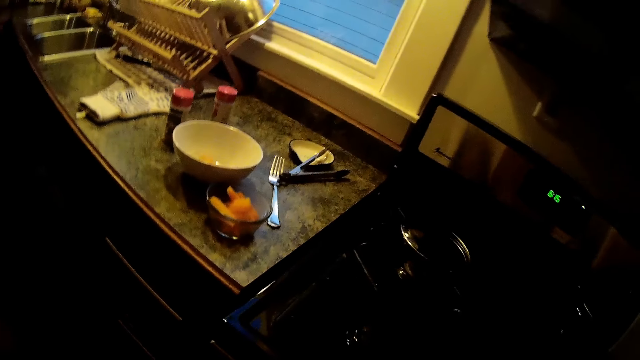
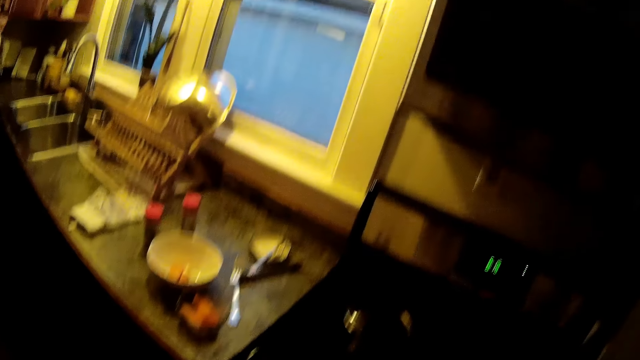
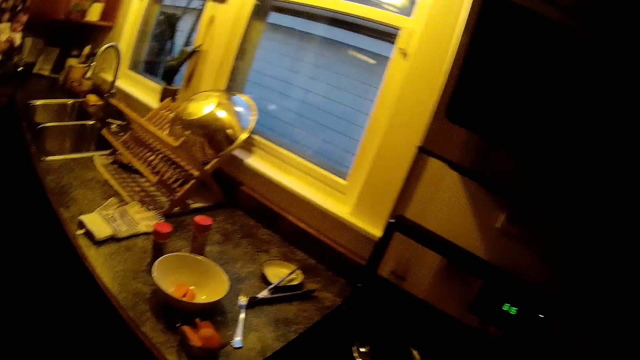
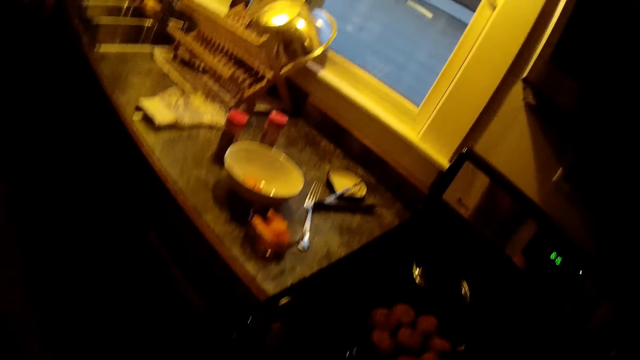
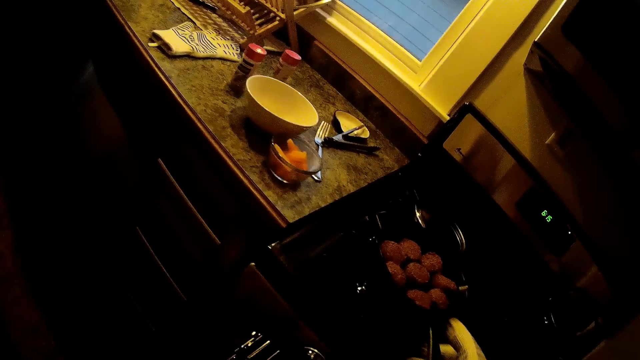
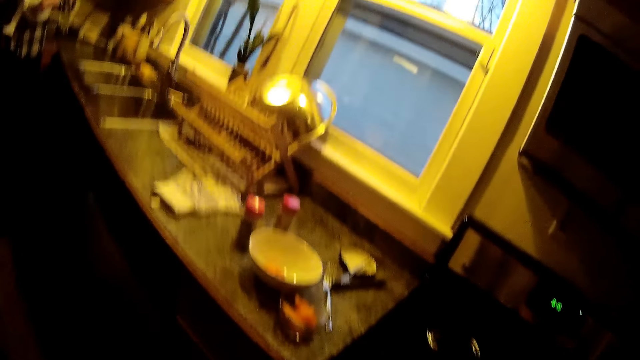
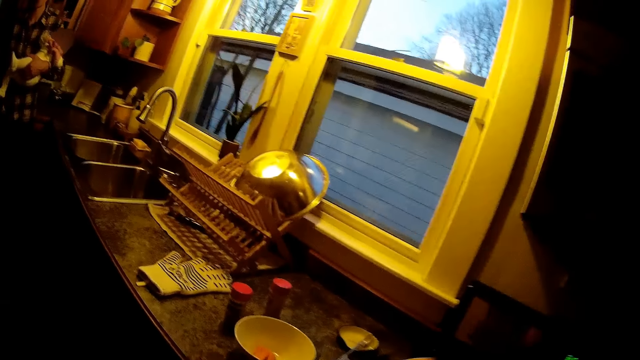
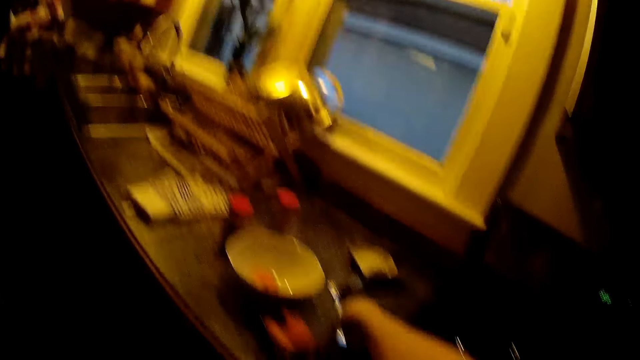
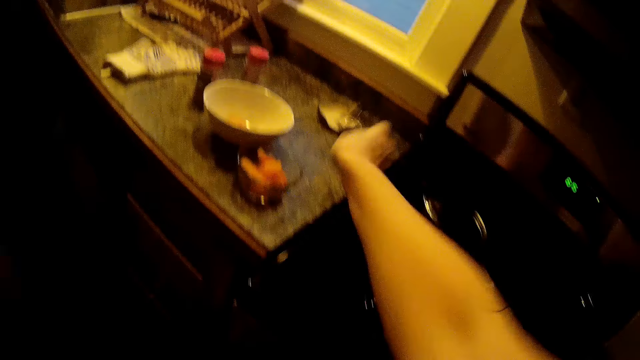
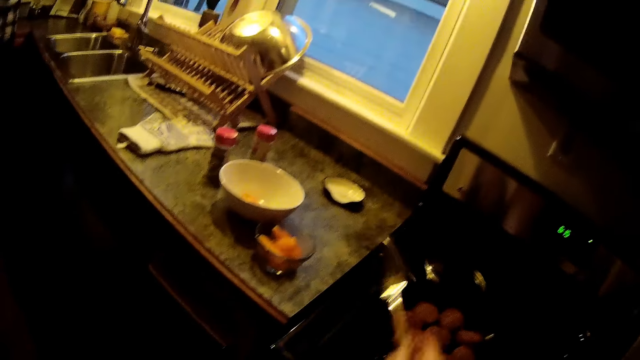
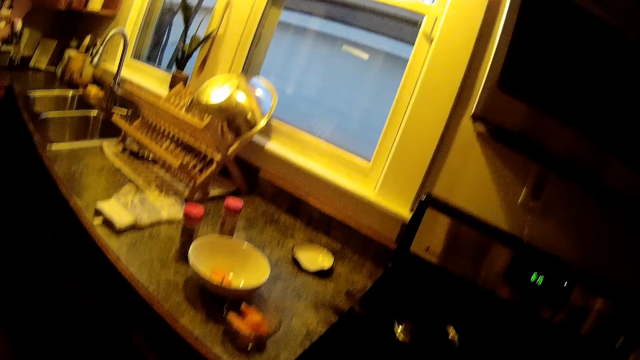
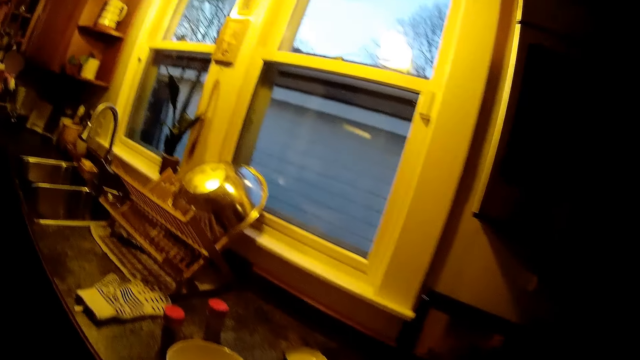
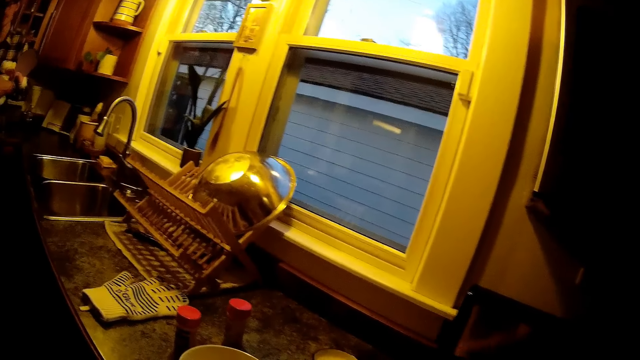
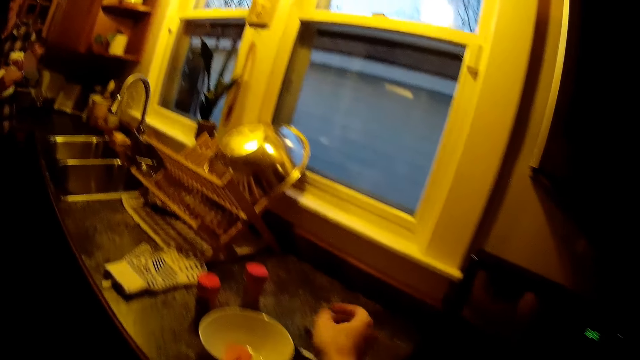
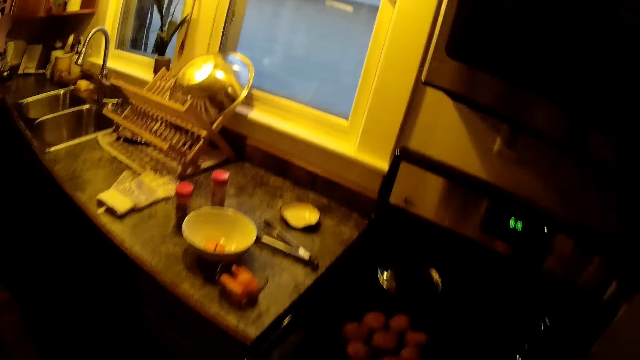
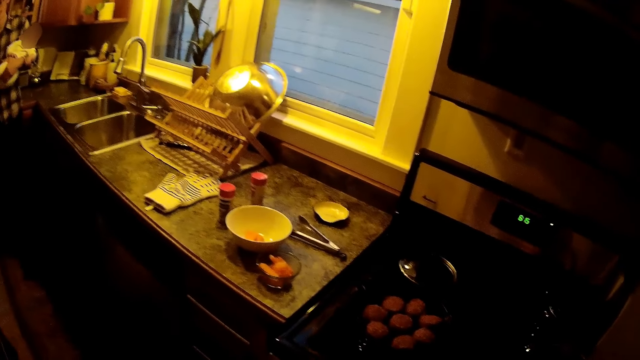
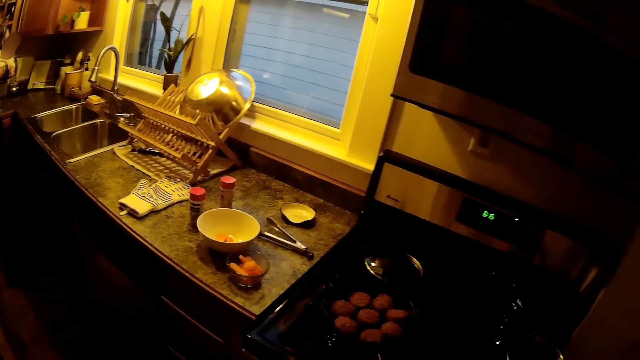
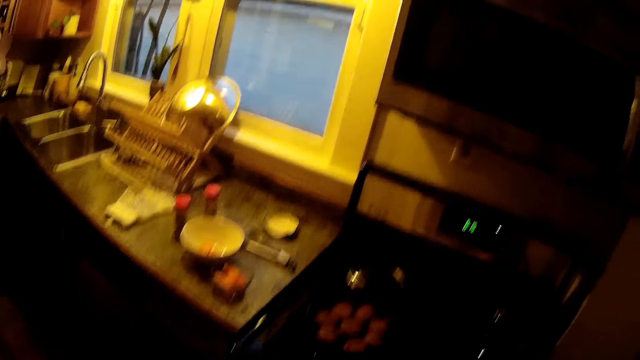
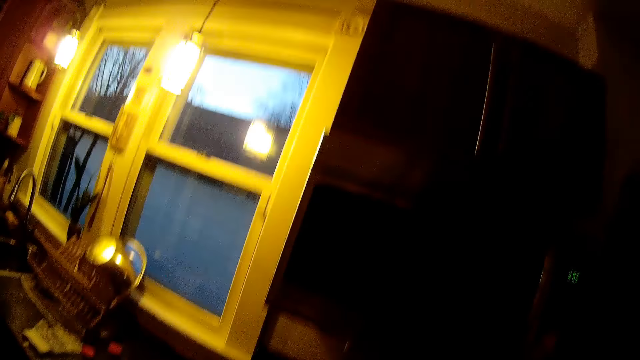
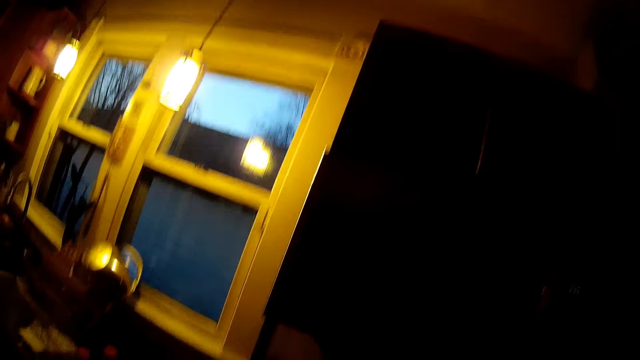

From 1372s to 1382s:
The camera wearer places a frying pan on the electric cooker with her right hand. She picks up a fork from the kitchen countertop with her right hand. She places a kitchen tong on the kitchen countertop with her right hand.

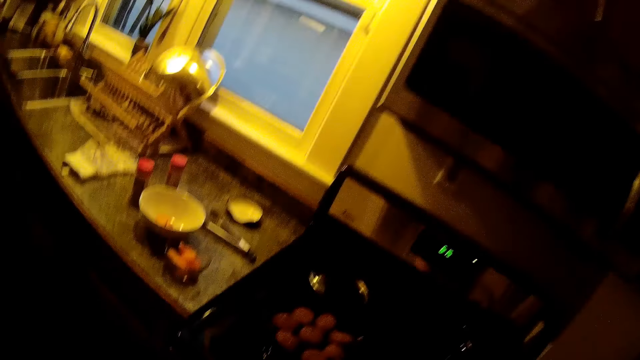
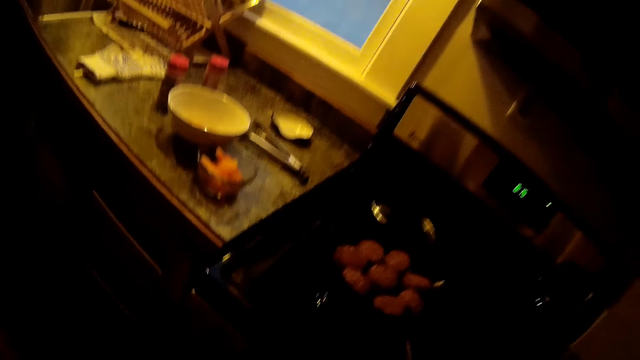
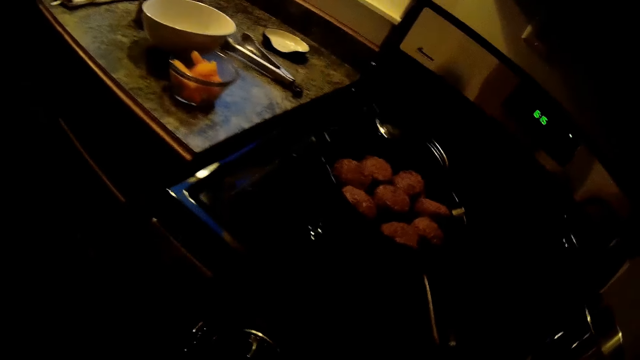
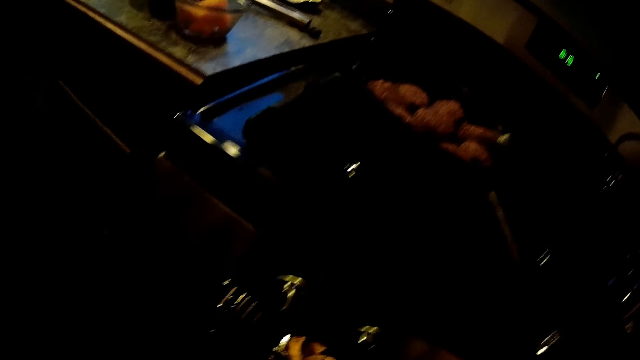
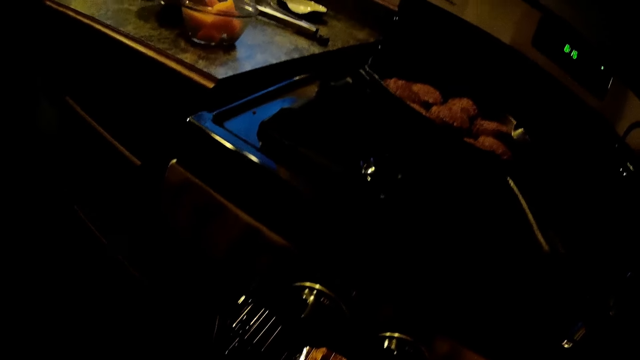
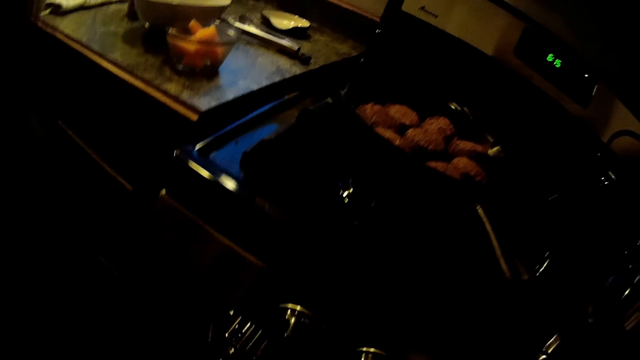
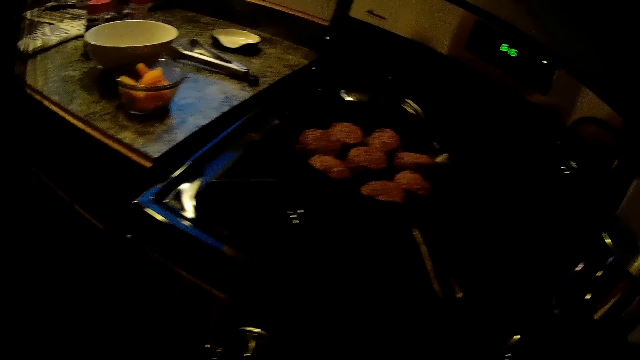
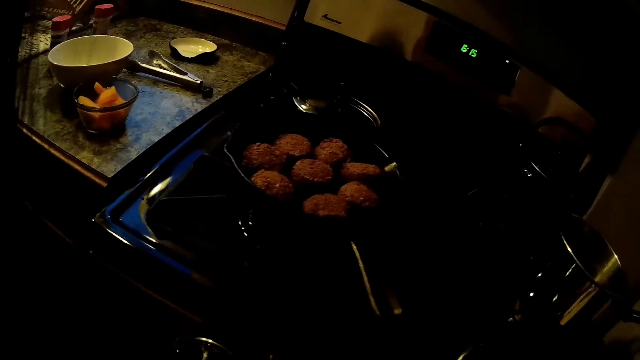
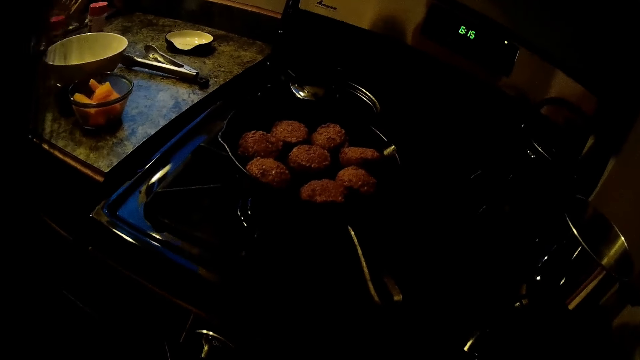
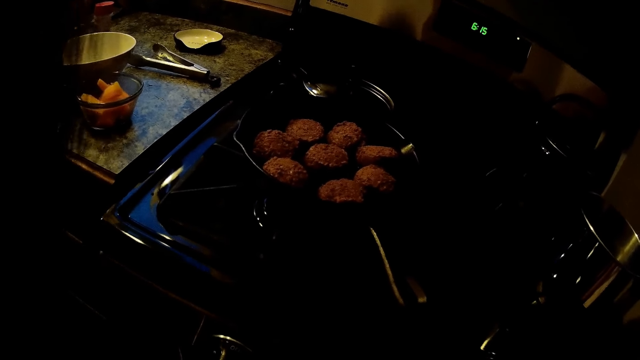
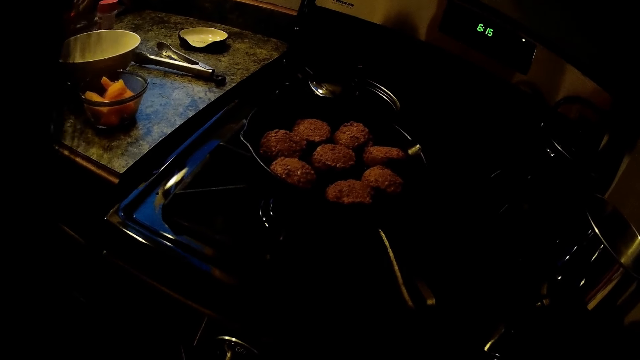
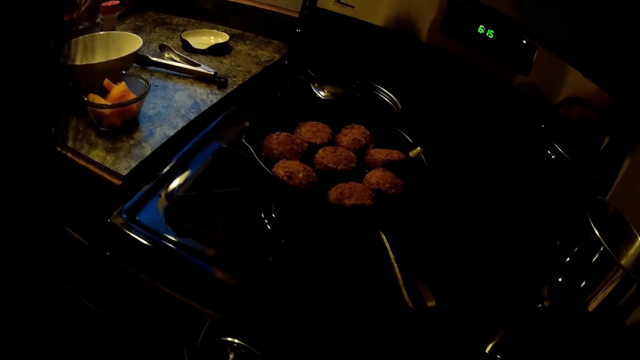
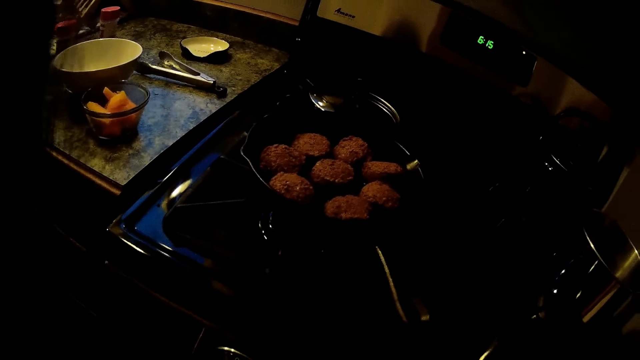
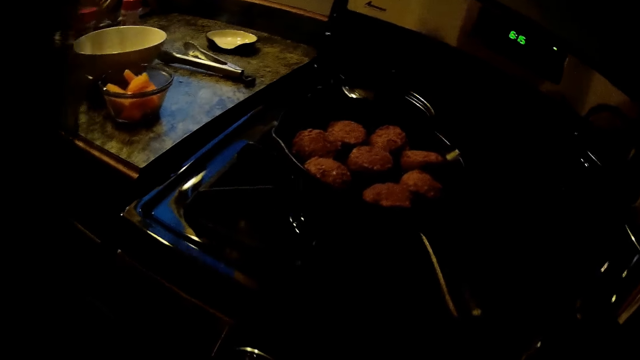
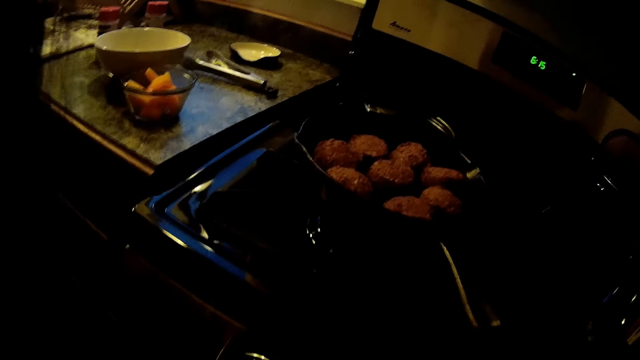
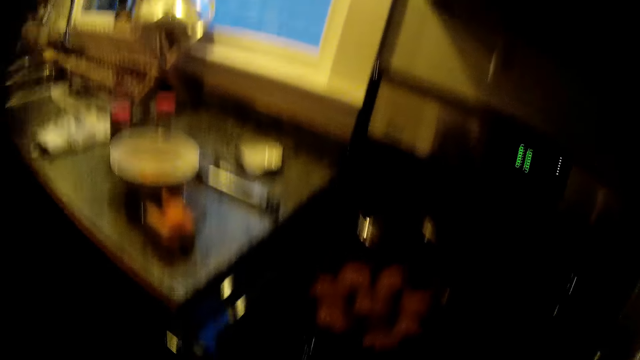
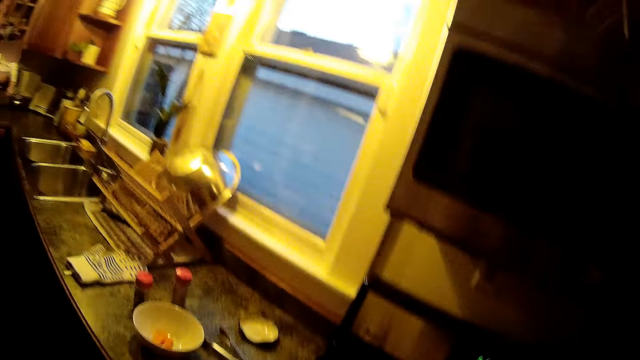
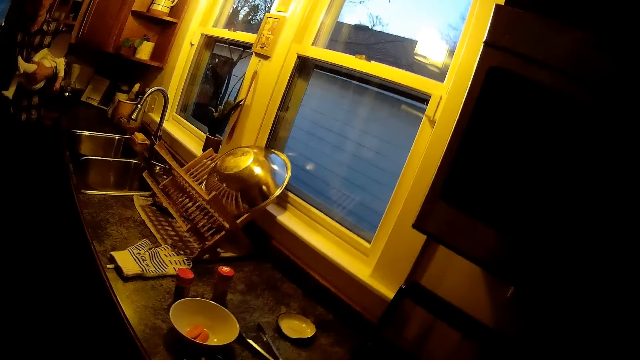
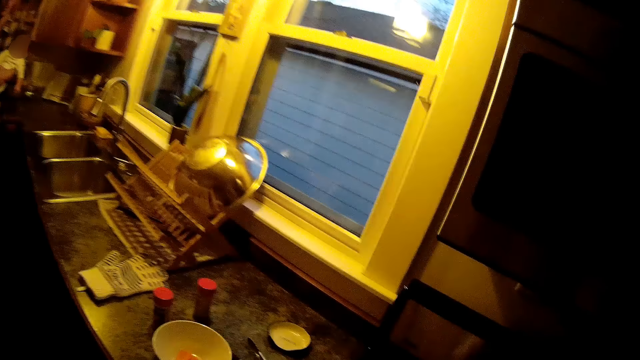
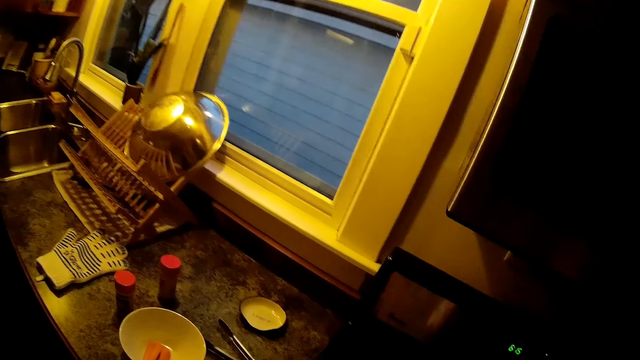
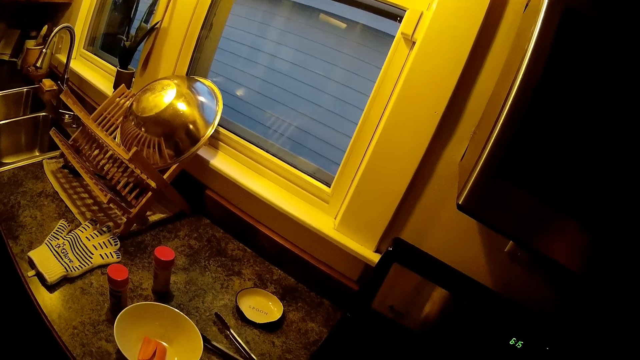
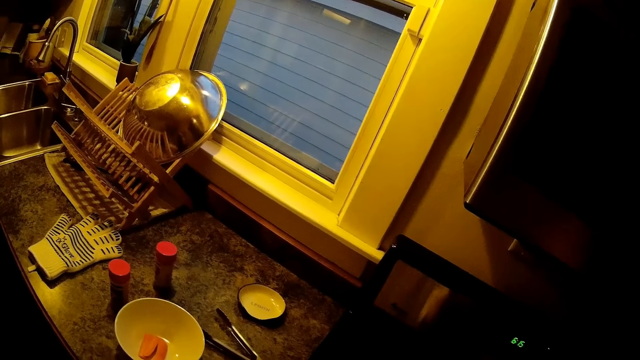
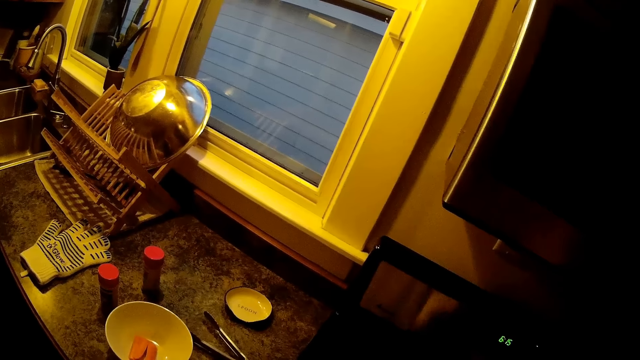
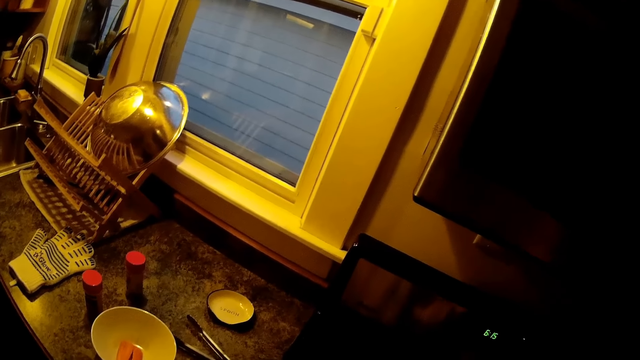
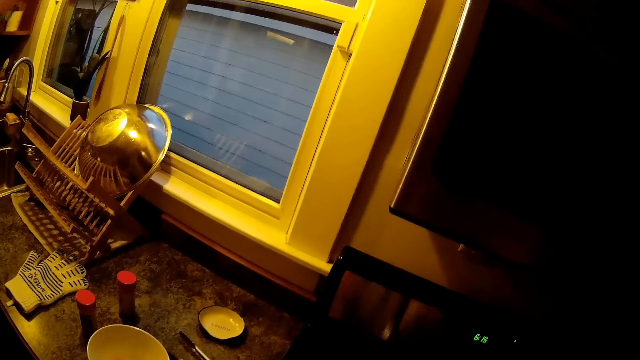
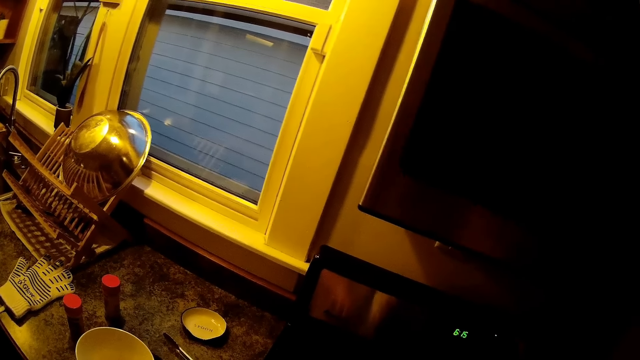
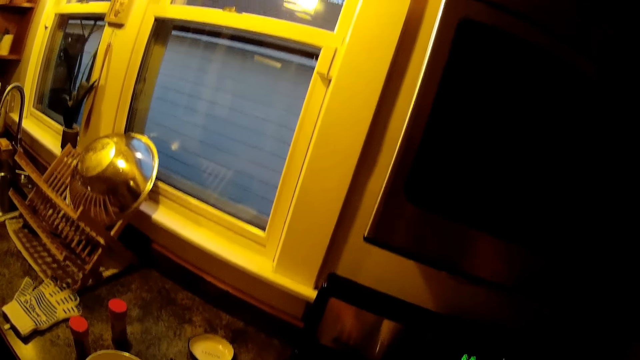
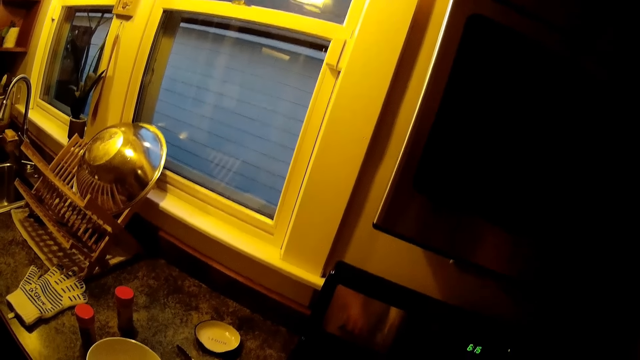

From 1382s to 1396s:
The camera wearer bends down. She collects a plate of chicken from an oven with her right hand. She interacts with the man in the kitchen. She stands beside the counter.
